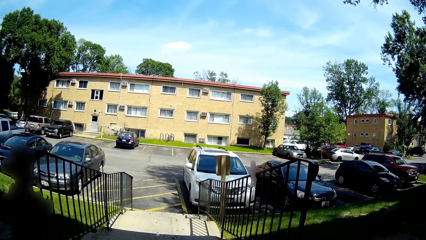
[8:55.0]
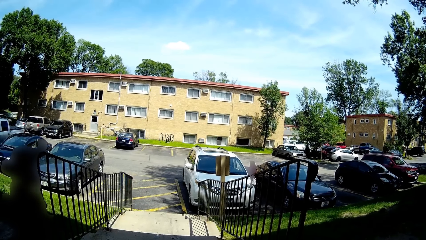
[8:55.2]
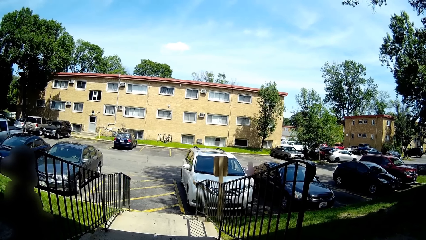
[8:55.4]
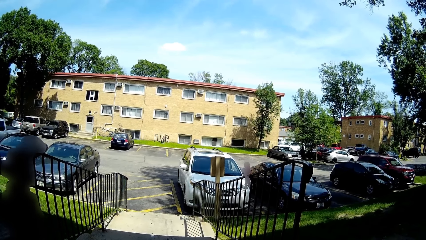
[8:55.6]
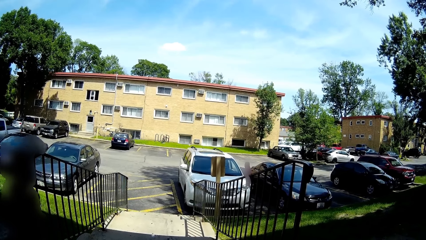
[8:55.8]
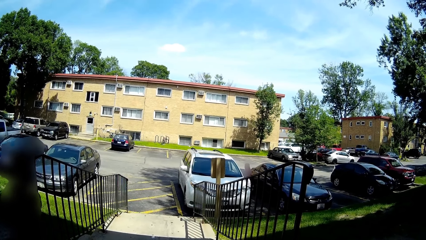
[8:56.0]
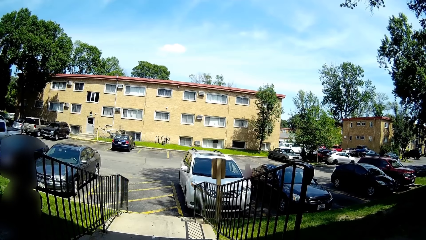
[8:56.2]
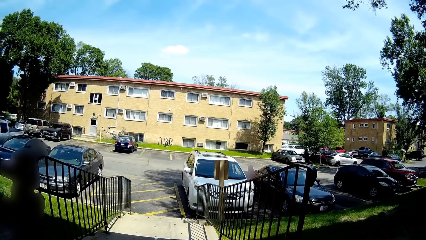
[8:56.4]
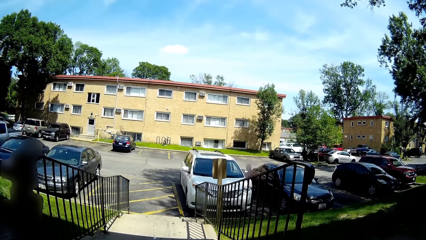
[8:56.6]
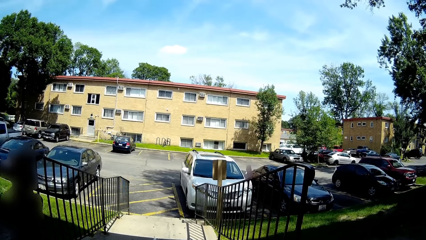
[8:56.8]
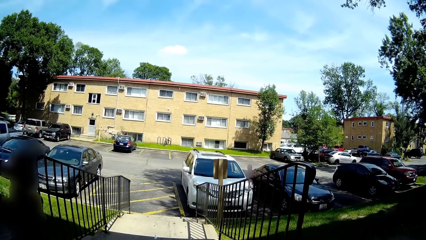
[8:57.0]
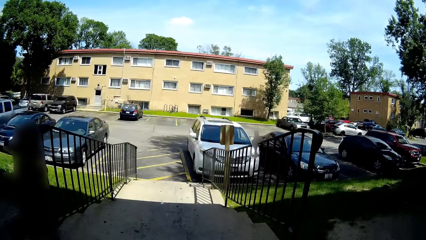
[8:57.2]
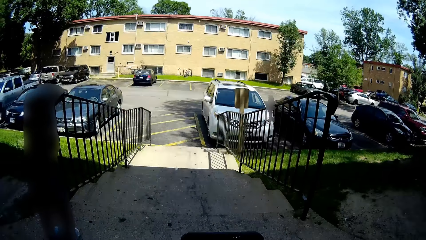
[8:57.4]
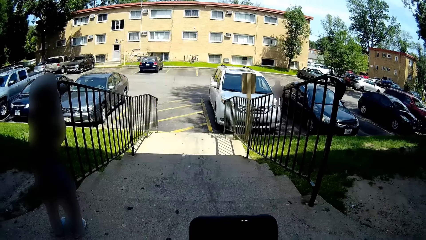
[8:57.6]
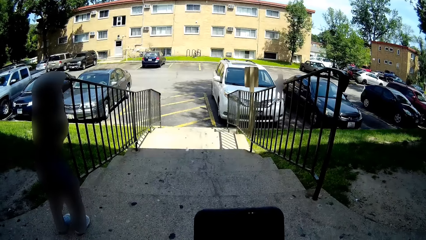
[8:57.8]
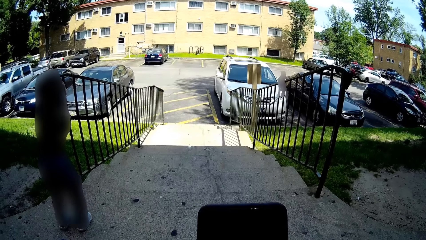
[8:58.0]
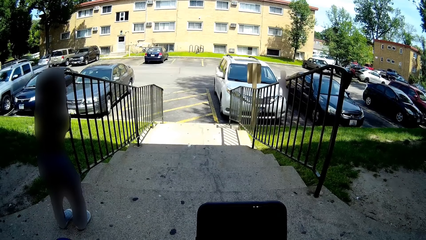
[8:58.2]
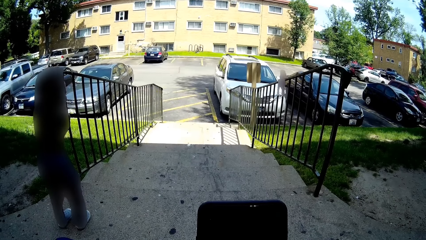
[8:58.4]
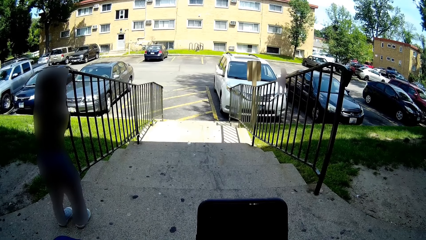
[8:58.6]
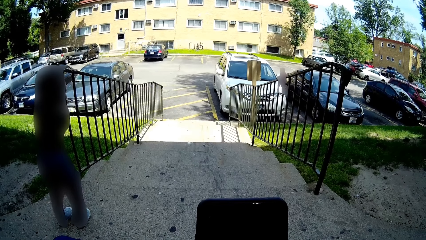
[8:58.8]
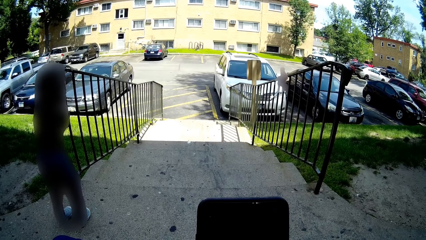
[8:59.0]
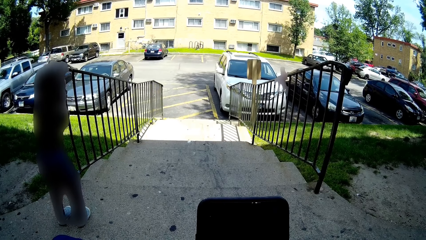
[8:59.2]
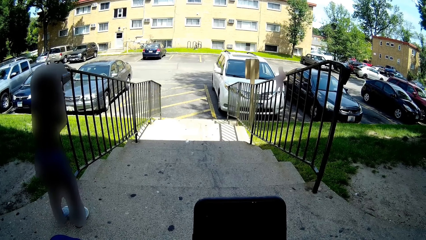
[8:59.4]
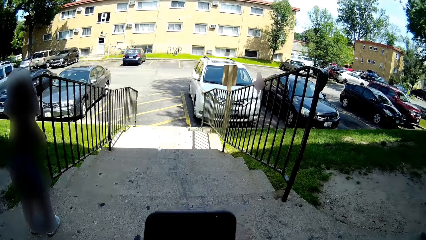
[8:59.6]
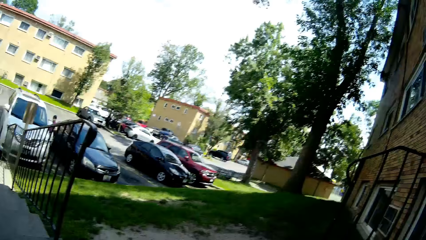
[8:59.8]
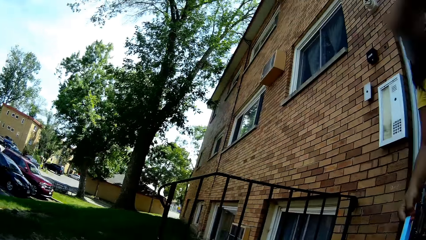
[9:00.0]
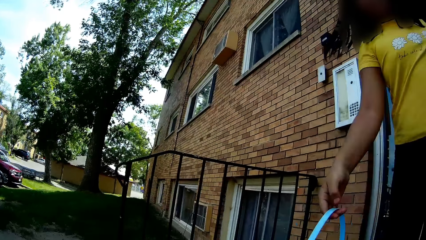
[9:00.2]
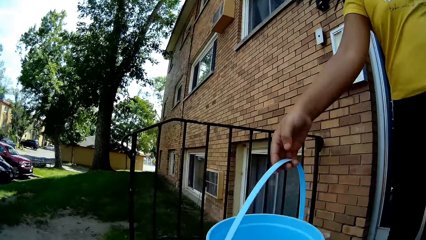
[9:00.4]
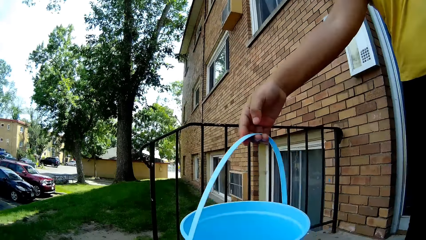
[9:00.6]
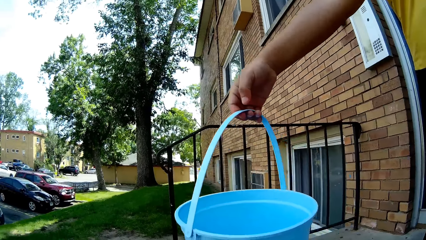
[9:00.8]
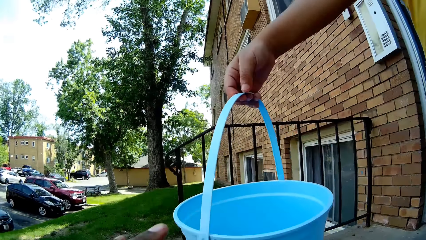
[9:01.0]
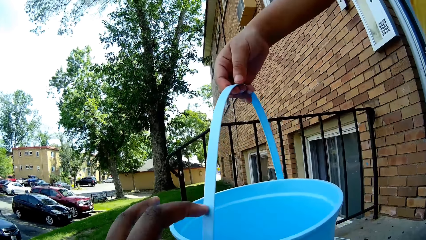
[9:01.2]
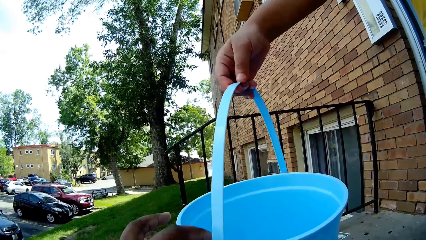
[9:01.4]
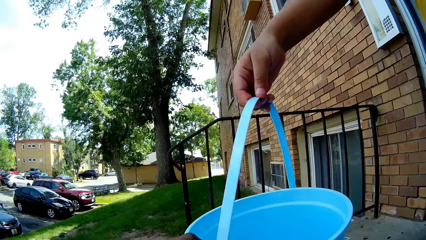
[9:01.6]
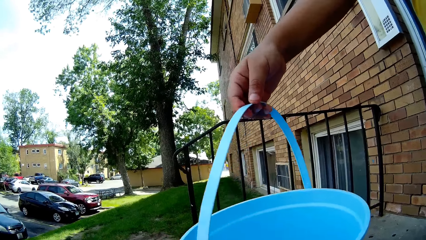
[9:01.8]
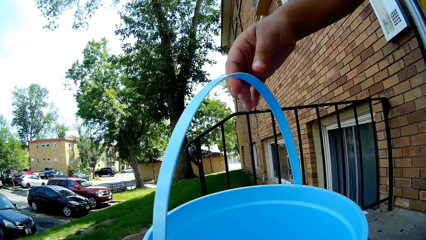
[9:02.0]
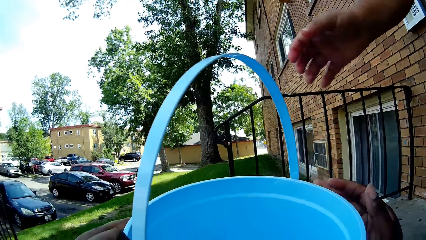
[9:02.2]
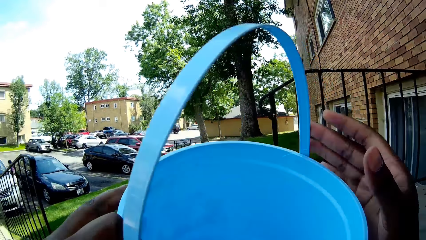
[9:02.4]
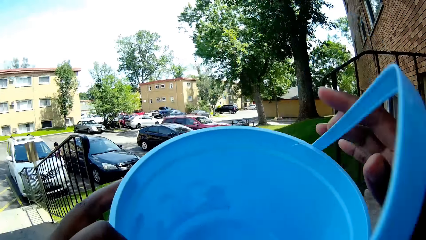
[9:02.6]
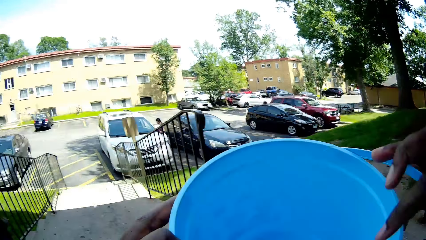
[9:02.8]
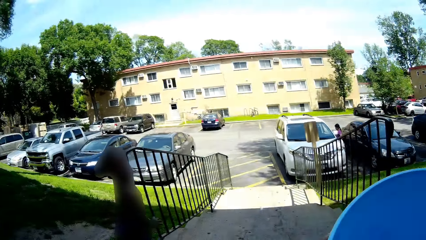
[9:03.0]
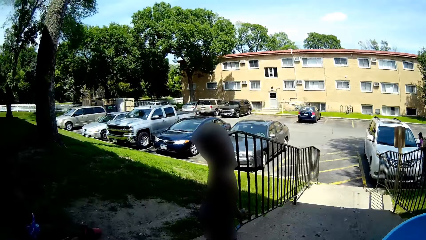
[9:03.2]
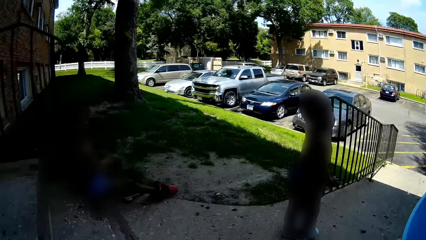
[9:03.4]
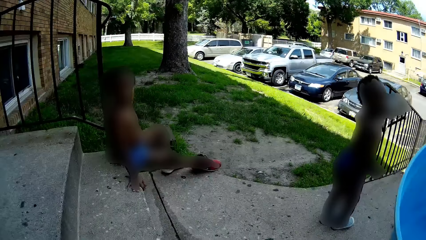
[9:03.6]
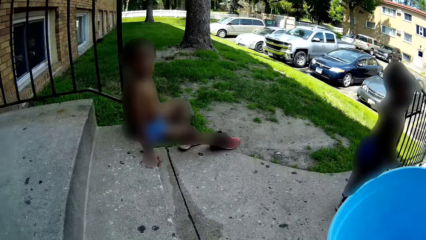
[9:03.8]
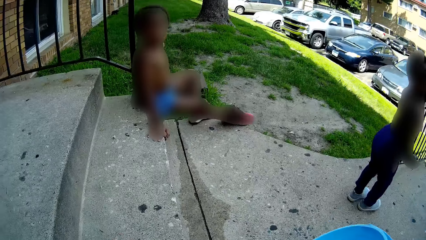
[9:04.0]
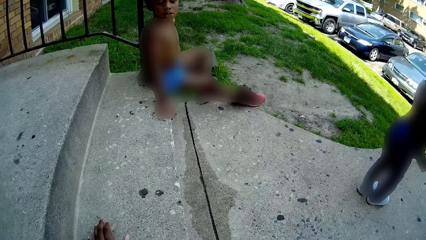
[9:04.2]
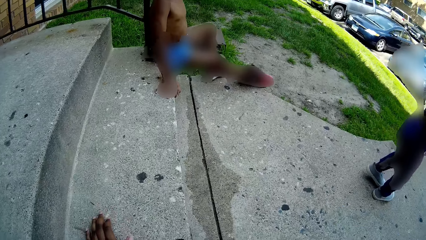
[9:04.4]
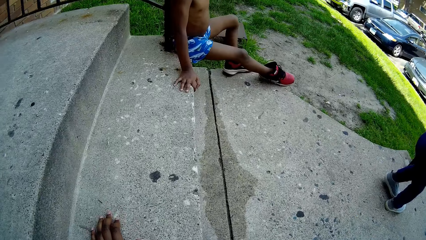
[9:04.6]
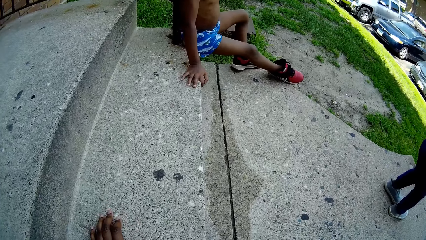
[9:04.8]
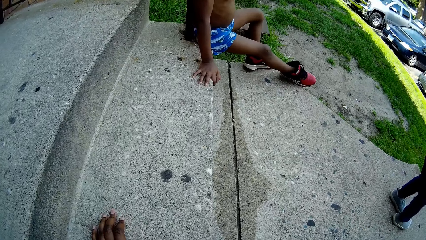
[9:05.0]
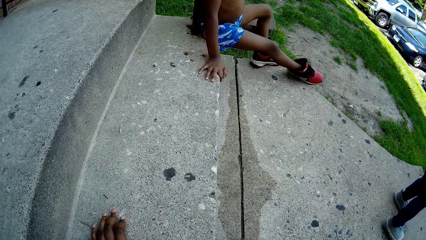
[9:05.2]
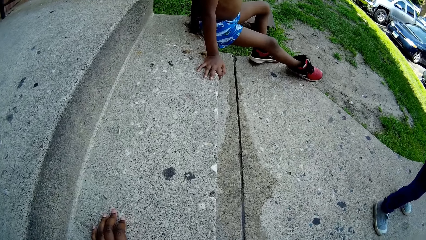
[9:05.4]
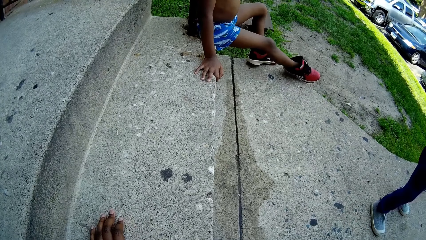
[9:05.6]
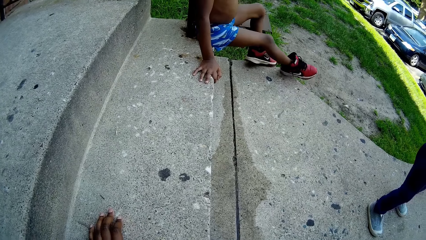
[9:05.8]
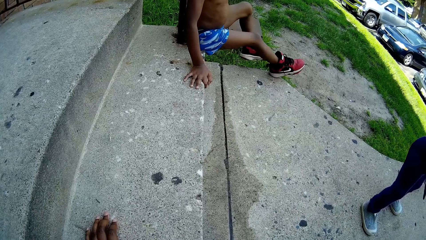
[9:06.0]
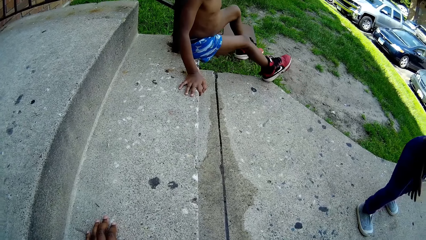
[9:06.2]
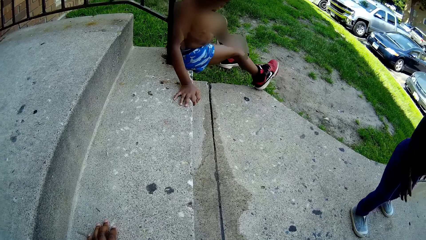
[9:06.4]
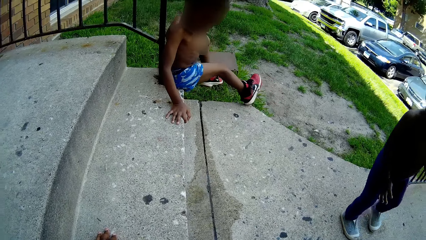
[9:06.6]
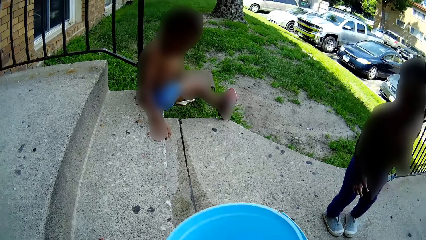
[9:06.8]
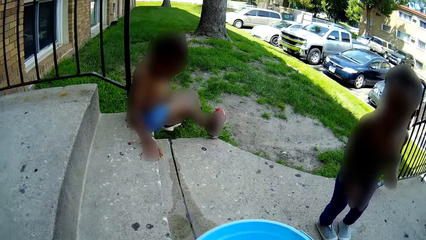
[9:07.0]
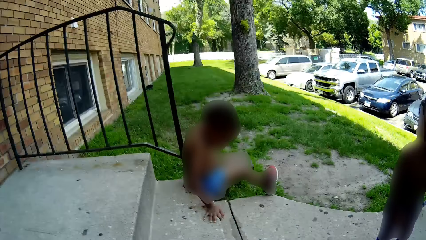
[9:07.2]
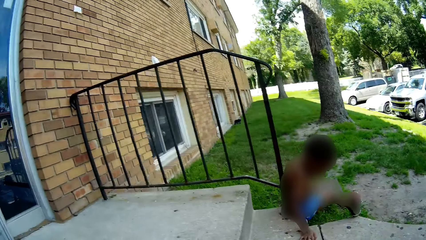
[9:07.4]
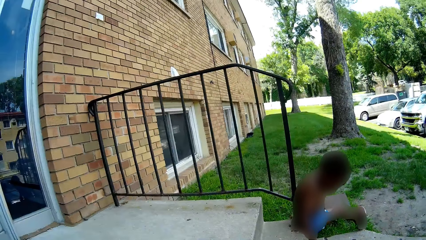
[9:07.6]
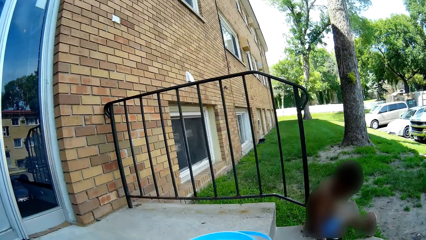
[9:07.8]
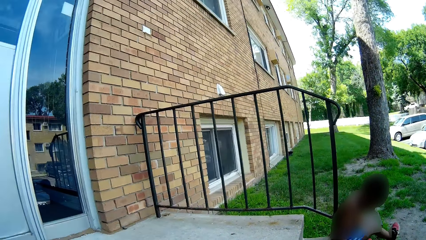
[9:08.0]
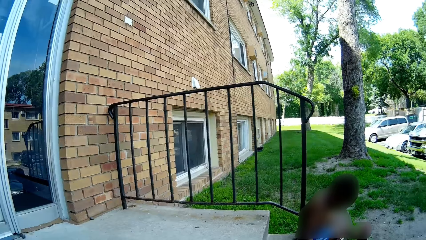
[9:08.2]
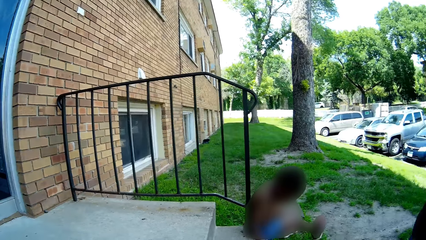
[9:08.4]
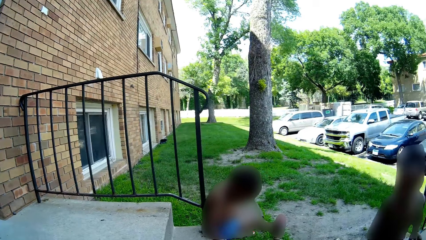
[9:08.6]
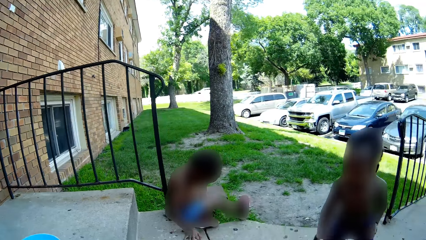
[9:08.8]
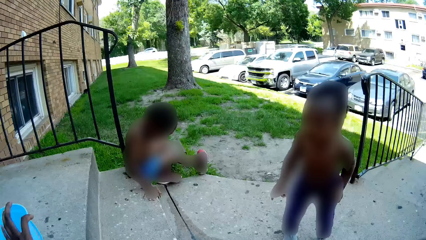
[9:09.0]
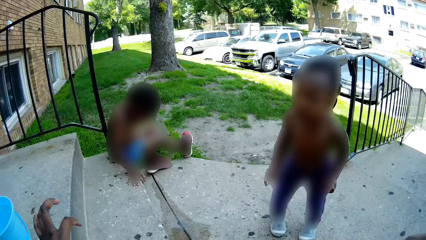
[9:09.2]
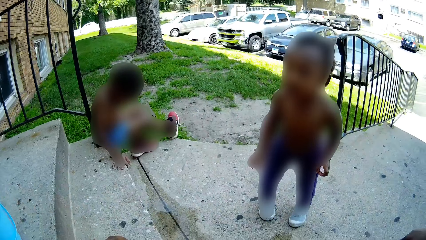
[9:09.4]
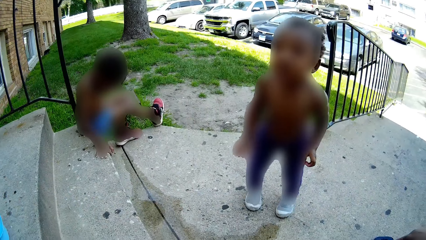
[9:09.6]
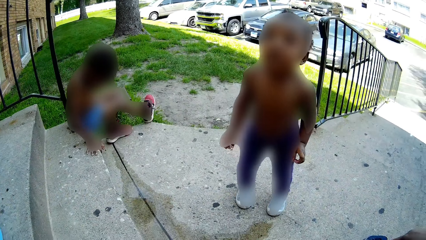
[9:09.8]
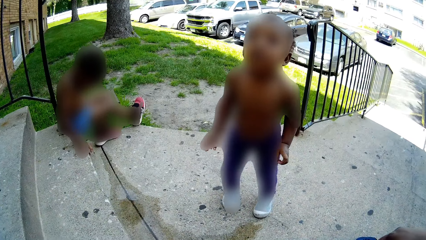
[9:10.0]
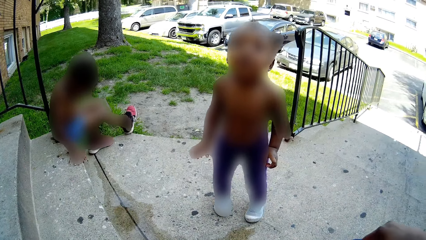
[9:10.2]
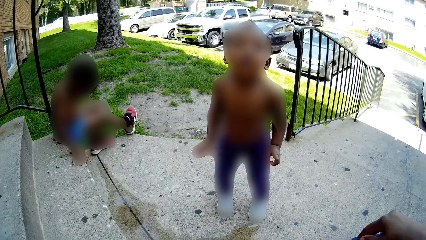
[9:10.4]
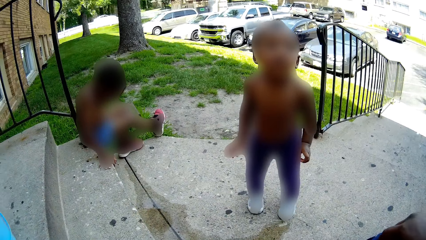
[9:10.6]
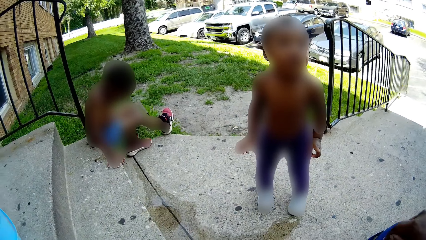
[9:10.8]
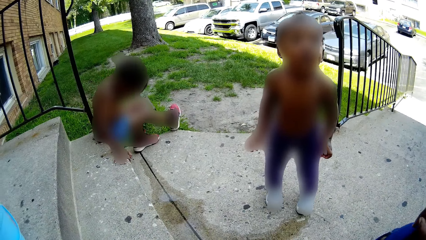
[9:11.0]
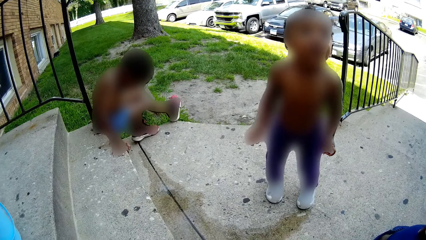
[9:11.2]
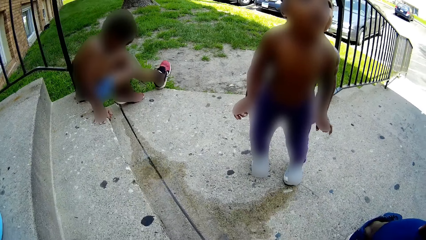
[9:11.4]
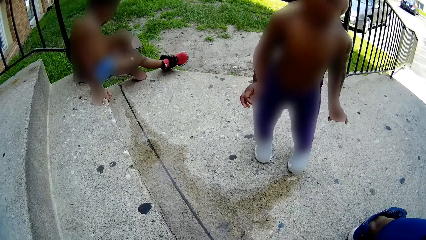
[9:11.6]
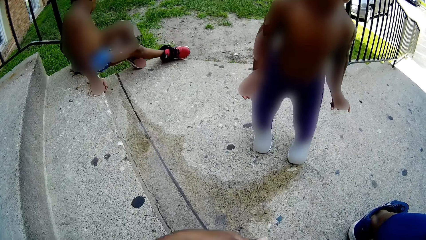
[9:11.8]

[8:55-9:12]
The camera wearer uses the phone and looks around. She collects a bucket of water with her right hand from a woman. She pours water on the floor. She lifts the bucket with her right hand. She converses with a baby. She drops the bucket on the pavement with her left hand.
